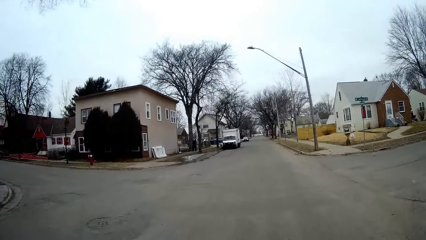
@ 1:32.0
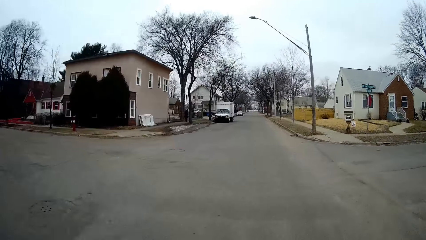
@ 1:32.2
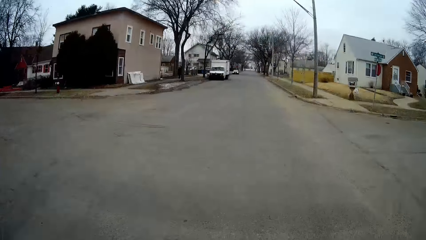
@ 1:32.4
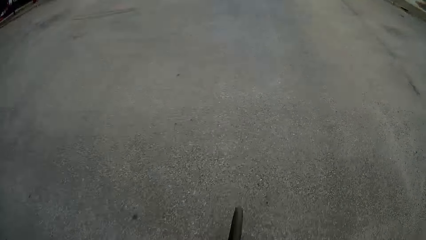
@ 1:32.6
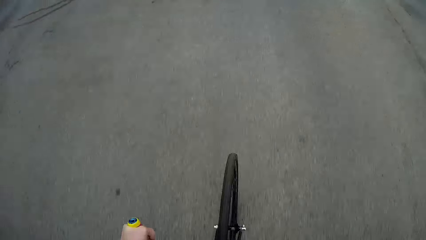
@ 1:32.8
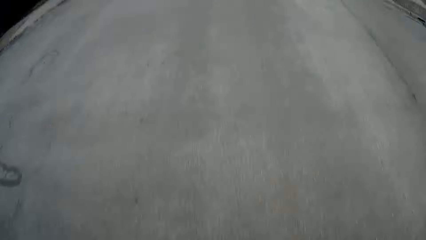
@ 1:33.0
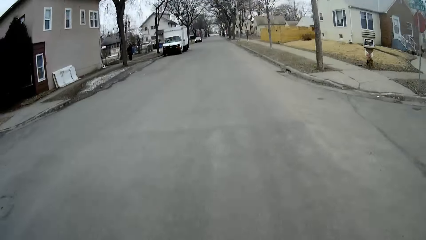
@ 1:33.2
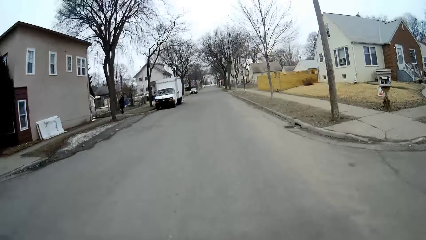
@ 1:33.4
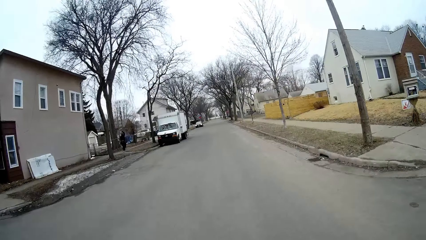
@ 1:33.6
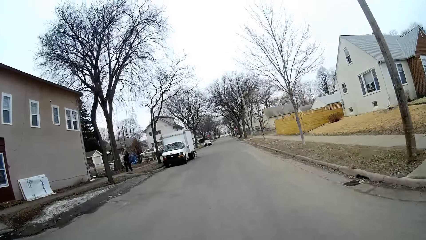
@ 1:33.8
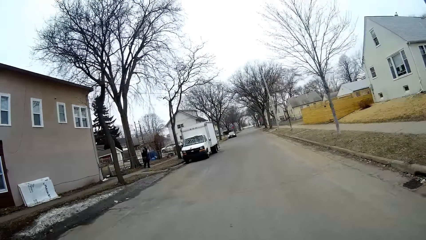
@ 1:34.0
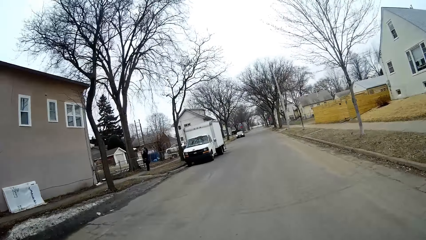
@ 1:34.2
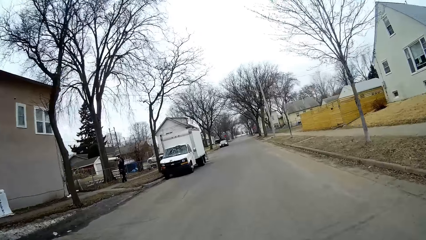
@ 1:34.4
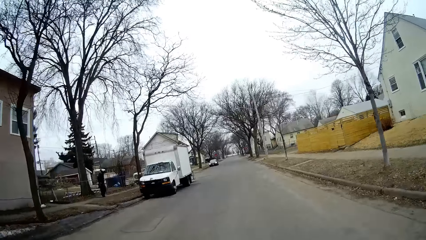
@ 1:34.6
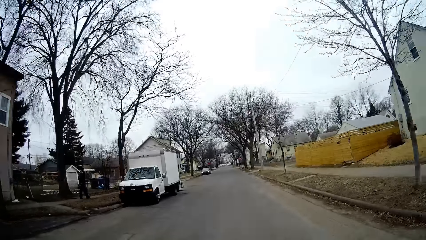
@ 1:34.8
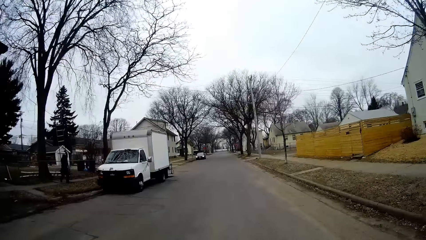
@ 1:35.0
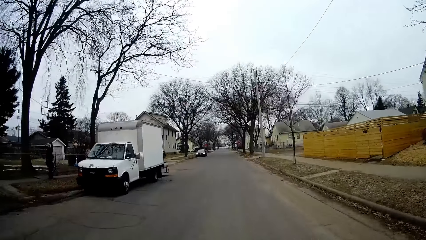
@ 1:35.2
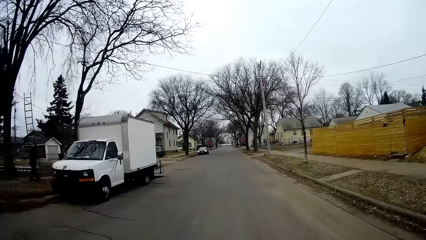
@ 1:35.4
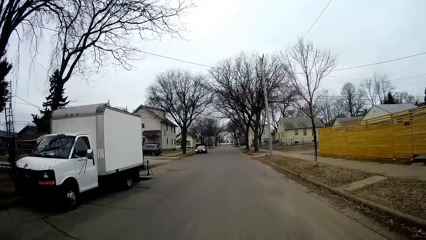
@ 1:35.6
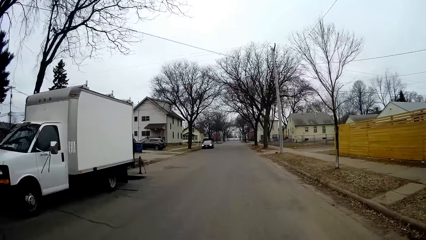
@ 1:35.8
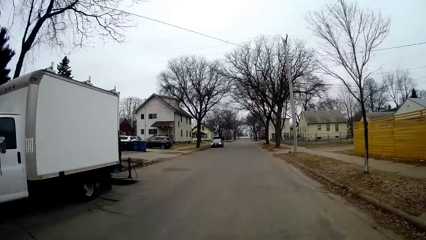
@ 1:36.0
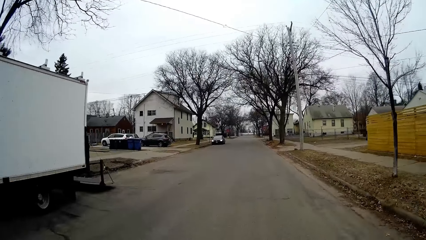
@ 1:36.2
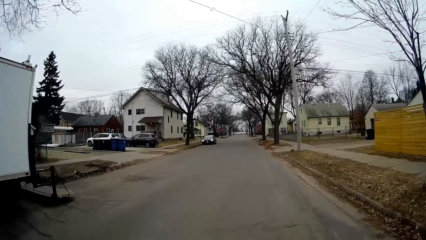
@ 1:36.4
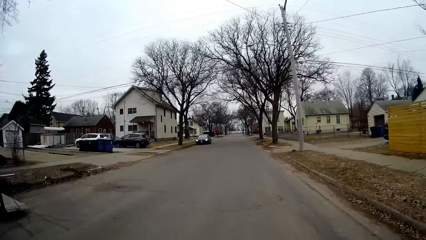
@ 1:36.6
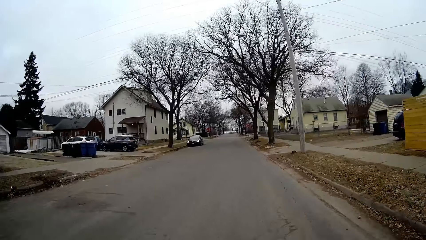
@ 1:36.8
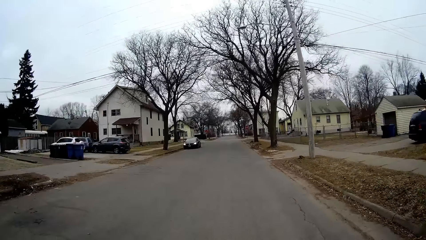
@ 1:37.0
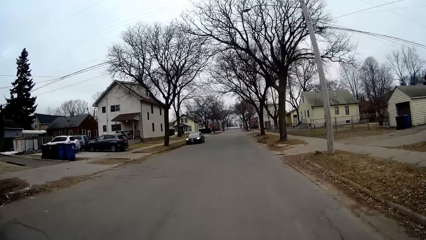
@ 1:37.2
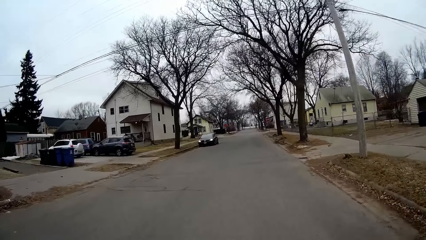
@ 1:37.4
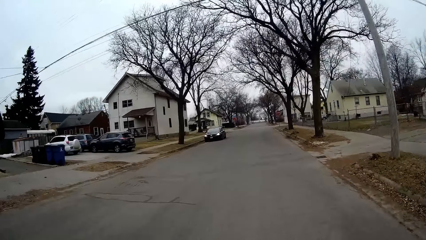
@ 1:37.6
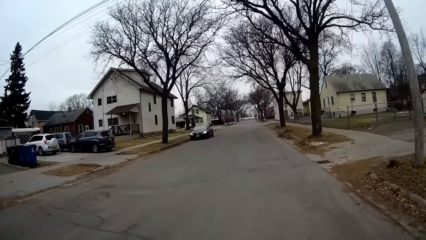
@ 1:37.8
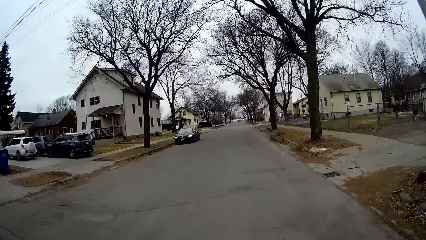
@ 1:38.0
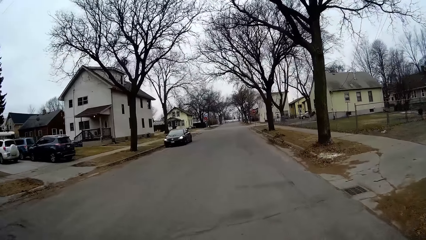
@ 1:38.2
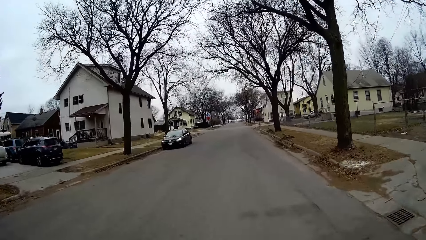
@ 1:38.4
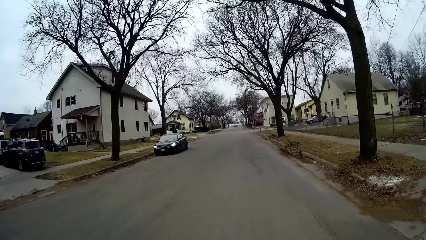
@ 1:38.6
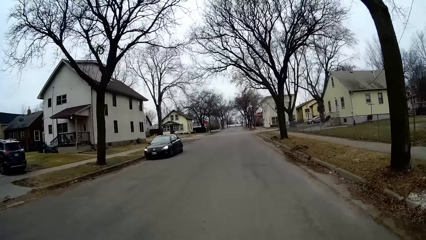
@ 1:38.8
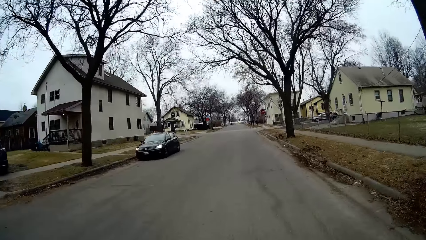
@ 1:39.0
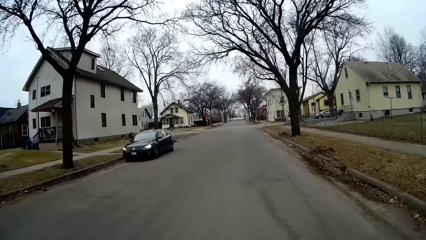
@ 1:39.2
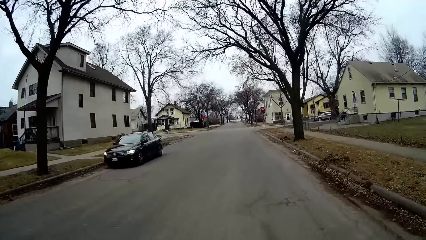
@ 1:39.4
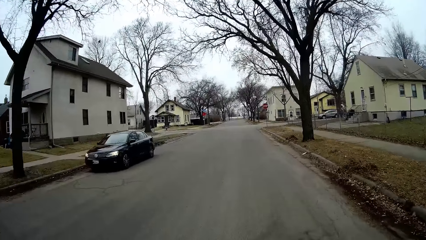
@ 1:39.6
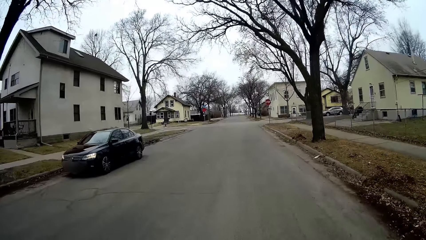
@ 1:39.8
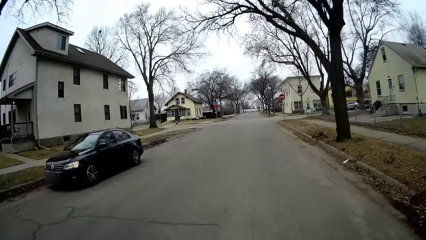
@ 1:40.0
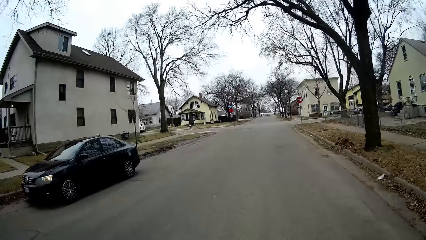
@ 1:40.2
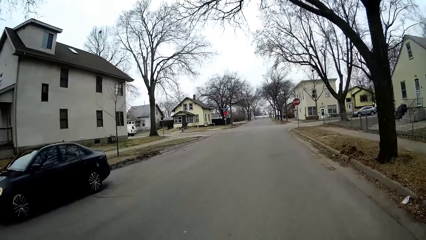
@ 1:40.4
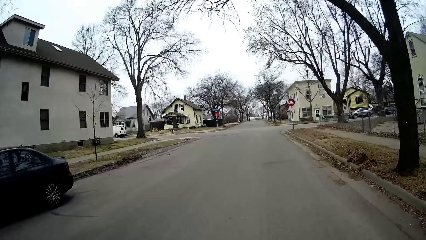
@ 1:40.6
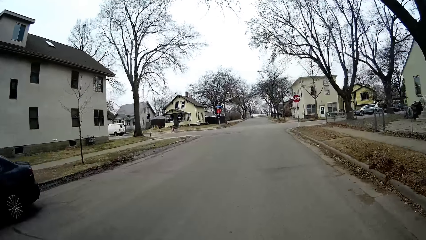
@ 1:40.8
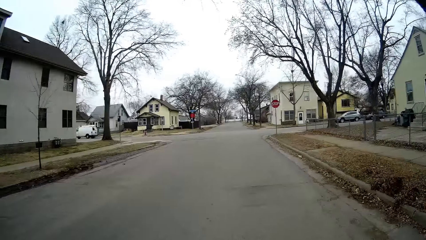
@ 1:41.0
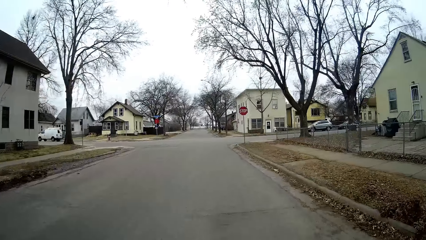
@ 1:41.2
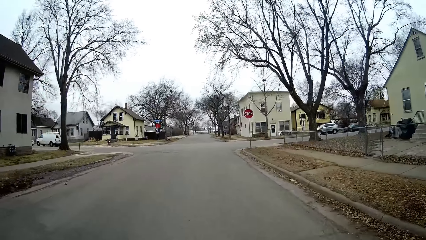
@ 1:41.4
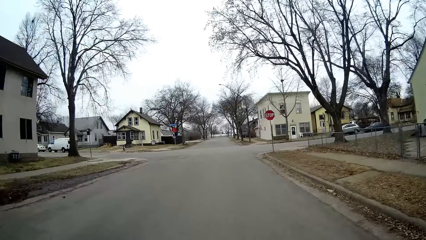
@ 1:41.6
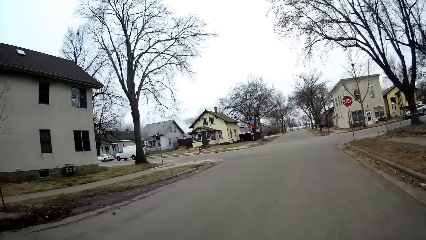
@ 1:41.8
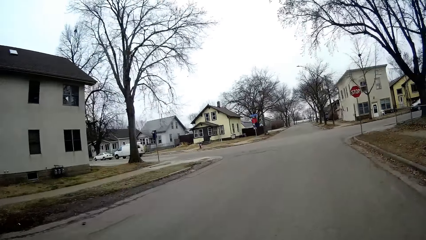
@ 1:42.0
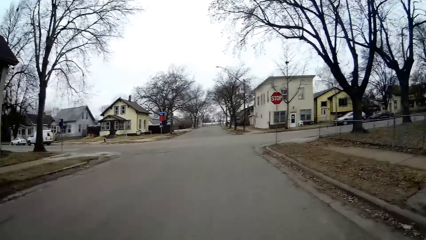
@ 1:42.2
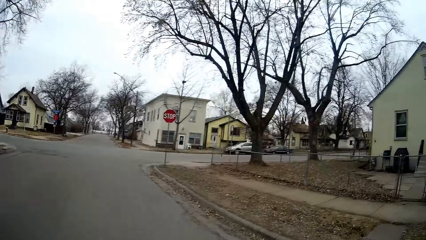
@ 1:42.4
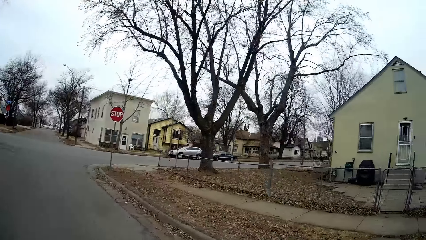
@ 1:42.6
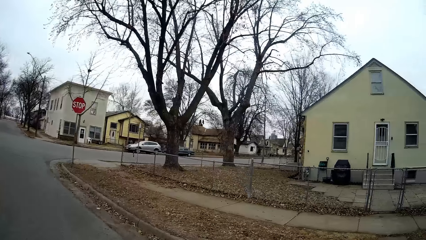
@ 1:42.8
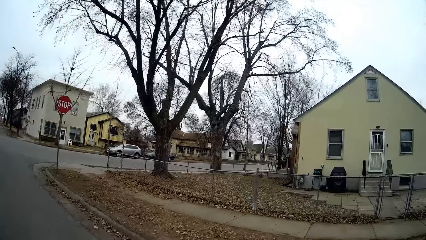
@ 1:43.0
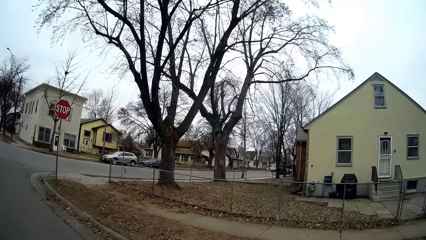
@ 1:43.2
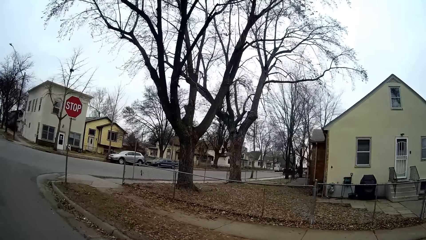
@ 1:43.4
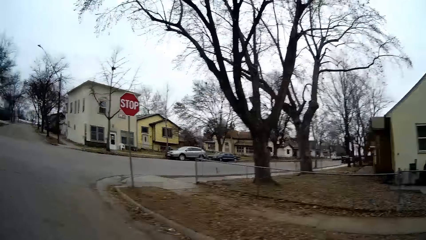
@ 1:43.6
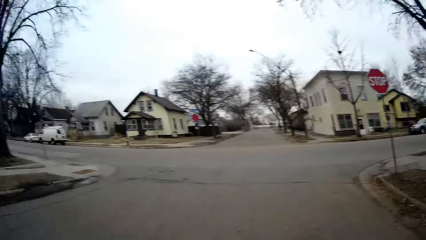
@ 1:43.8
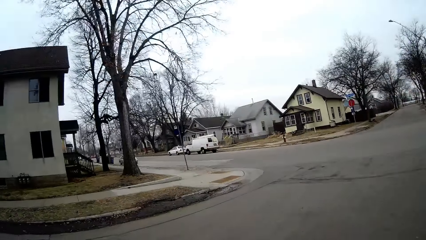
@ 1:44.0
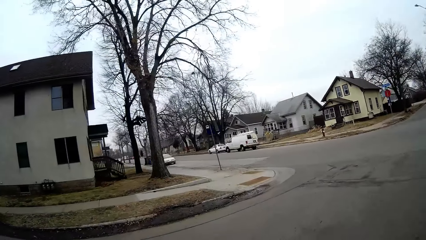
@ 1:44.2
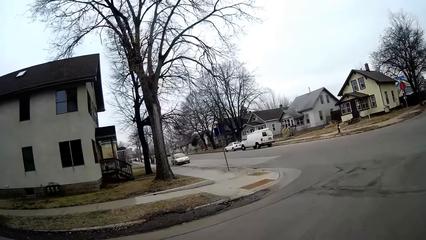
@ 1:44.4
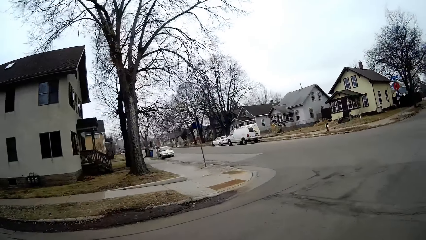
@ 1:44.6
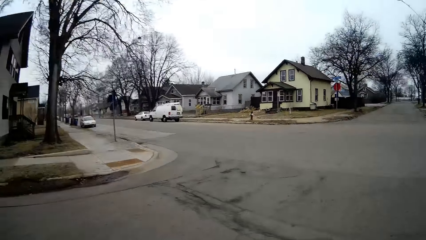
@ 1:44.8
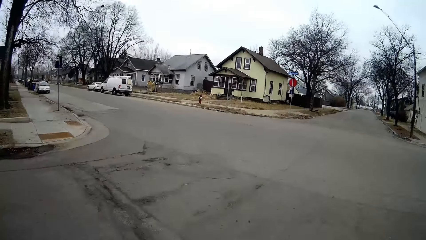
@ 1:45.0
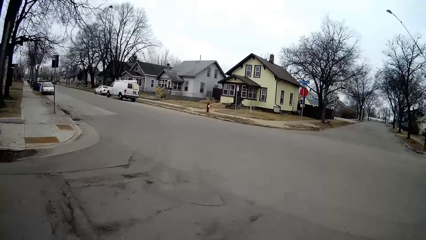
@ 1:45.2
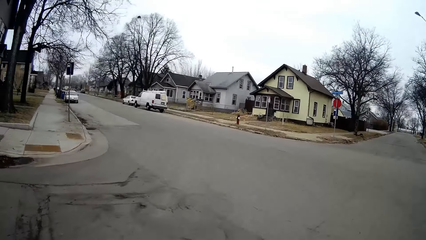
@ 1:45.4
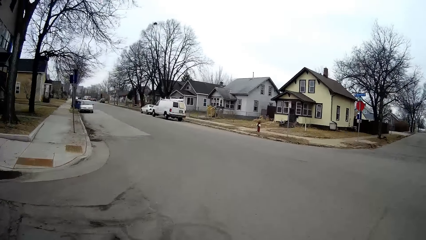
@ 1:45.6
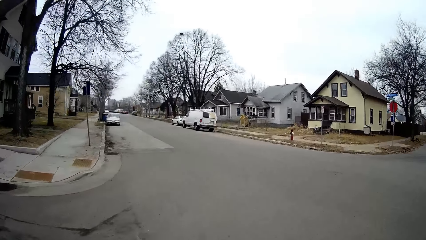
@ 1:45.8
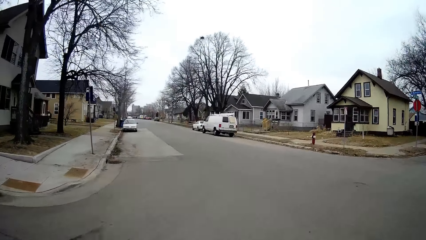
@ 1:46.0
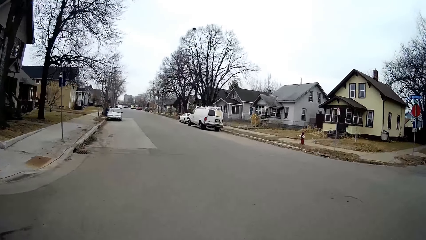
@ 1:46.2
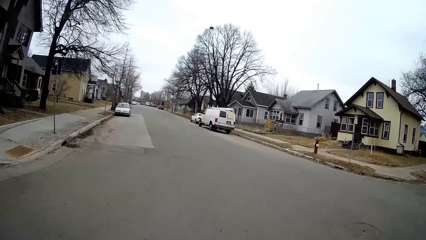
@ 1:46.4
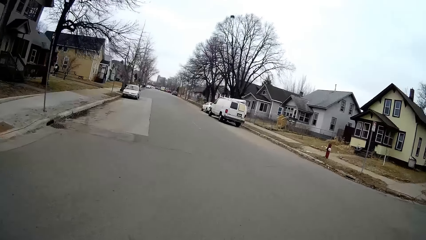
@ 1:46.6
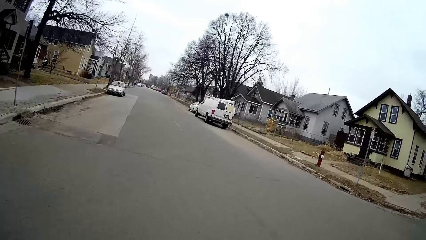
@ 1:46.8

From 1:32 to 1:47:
The camera wearer looks around. They look around the road. They ride the bicycle on the road. They turn left.
